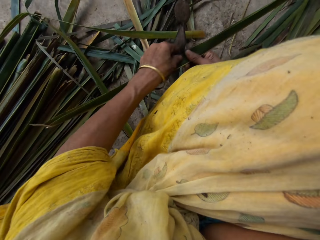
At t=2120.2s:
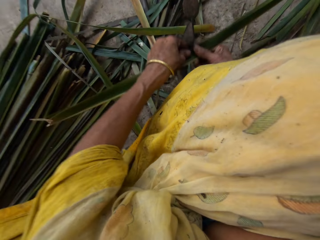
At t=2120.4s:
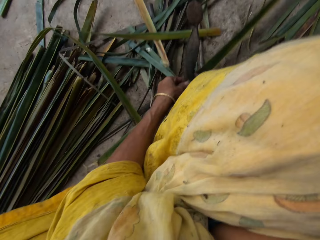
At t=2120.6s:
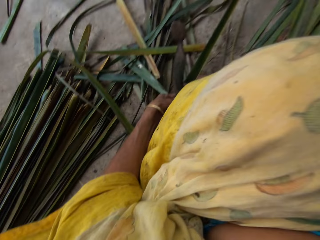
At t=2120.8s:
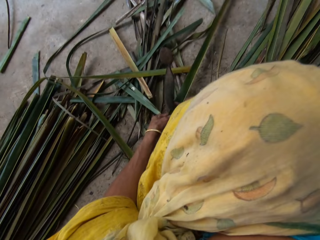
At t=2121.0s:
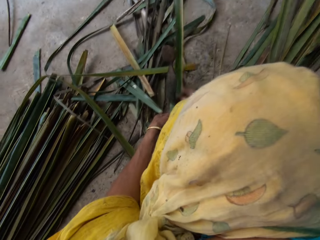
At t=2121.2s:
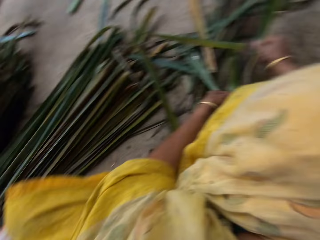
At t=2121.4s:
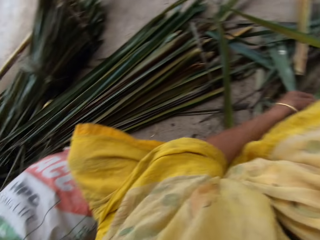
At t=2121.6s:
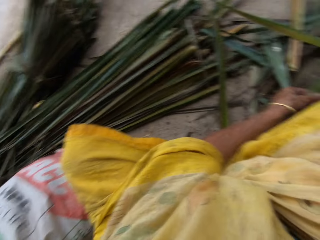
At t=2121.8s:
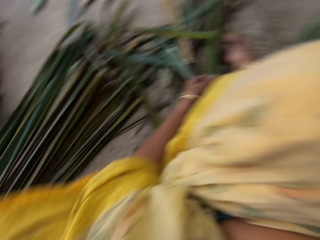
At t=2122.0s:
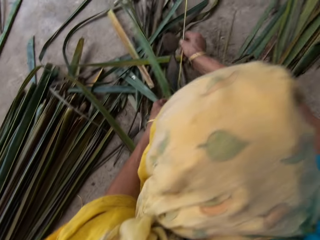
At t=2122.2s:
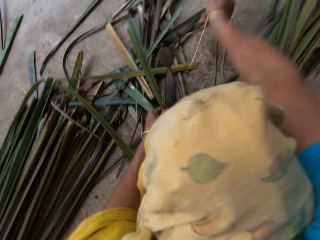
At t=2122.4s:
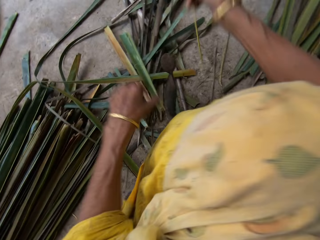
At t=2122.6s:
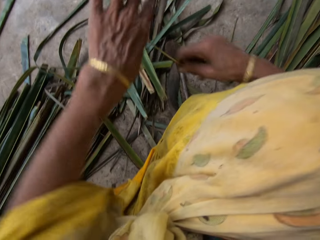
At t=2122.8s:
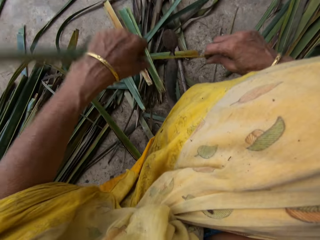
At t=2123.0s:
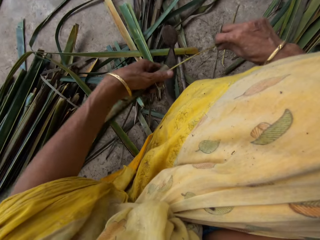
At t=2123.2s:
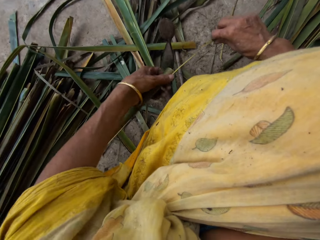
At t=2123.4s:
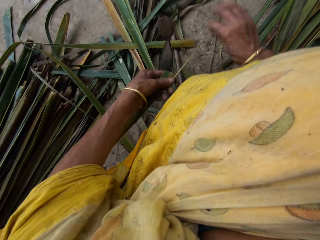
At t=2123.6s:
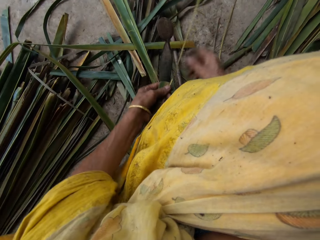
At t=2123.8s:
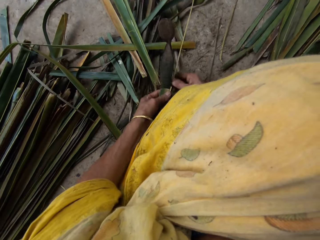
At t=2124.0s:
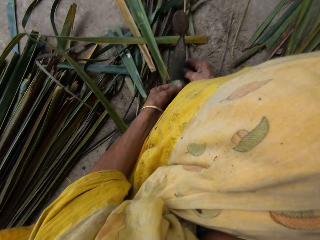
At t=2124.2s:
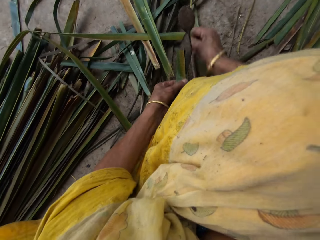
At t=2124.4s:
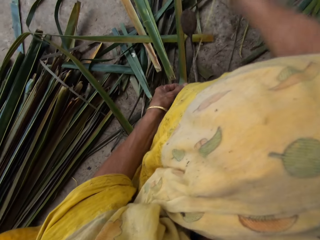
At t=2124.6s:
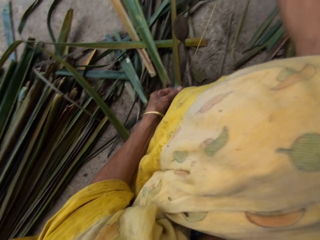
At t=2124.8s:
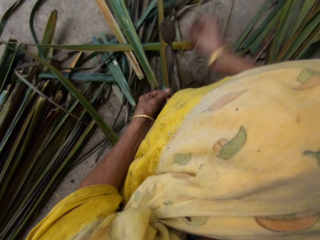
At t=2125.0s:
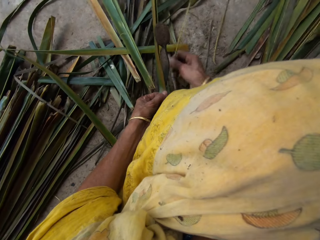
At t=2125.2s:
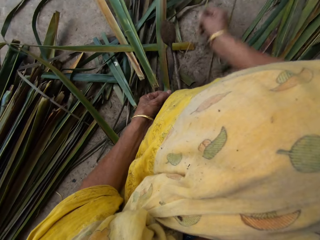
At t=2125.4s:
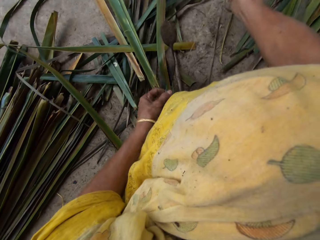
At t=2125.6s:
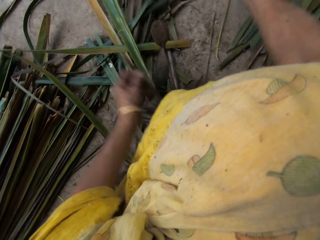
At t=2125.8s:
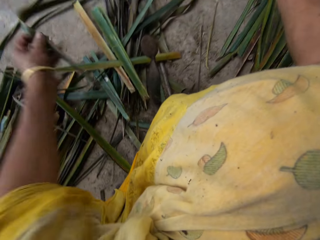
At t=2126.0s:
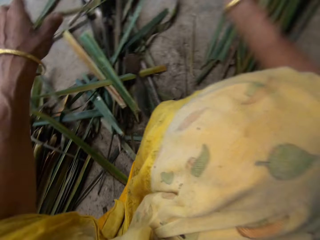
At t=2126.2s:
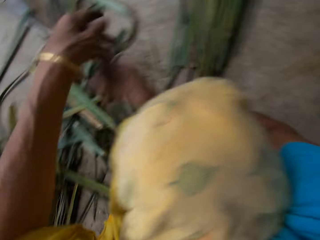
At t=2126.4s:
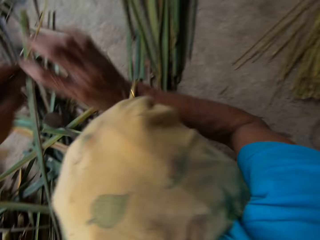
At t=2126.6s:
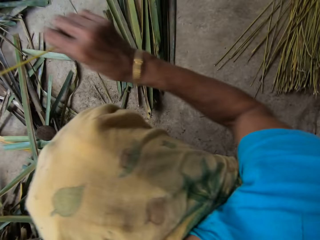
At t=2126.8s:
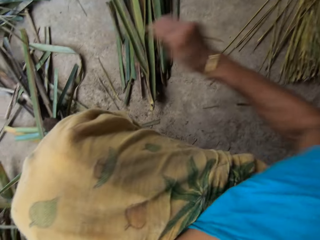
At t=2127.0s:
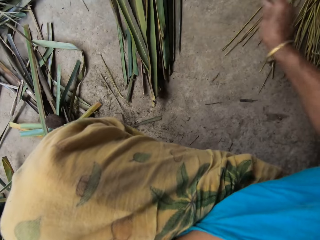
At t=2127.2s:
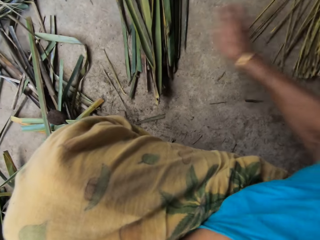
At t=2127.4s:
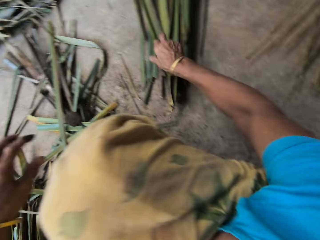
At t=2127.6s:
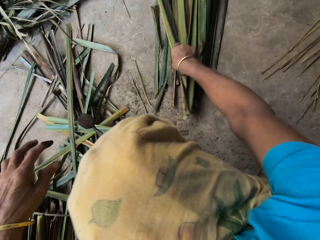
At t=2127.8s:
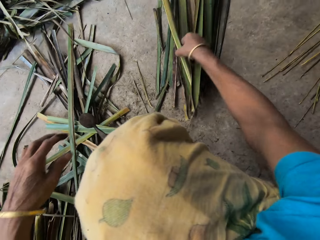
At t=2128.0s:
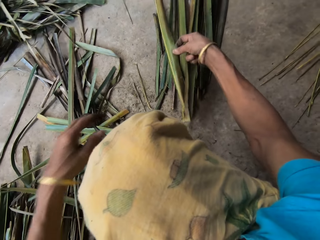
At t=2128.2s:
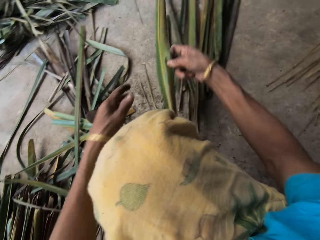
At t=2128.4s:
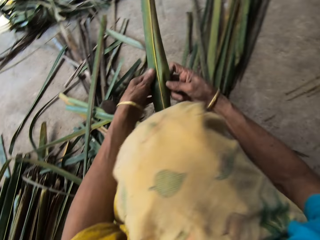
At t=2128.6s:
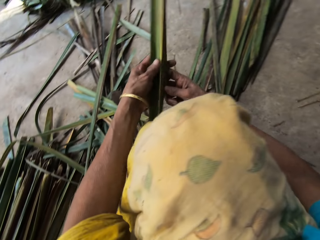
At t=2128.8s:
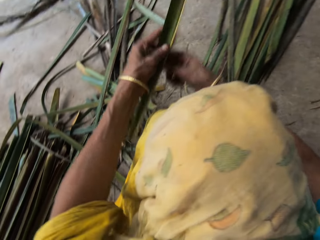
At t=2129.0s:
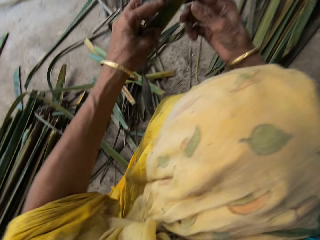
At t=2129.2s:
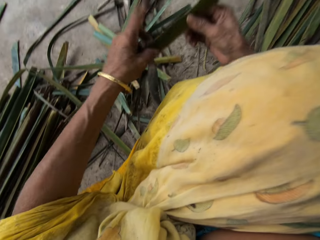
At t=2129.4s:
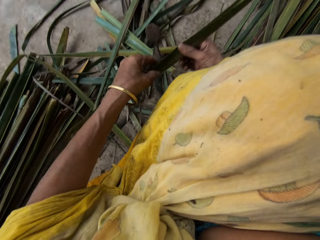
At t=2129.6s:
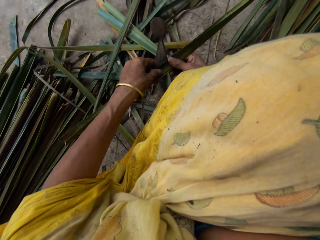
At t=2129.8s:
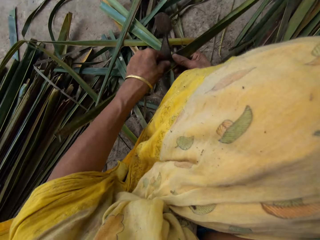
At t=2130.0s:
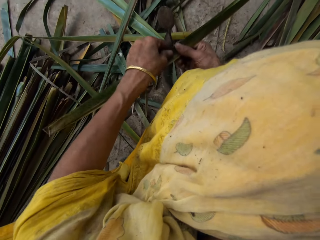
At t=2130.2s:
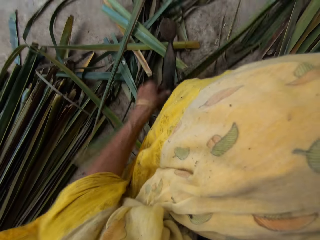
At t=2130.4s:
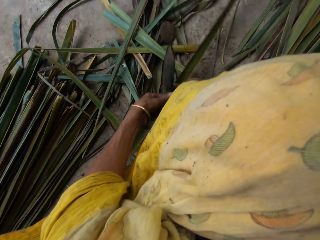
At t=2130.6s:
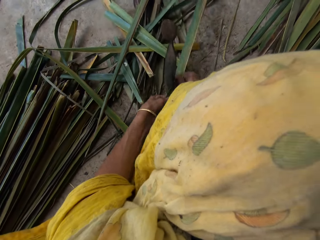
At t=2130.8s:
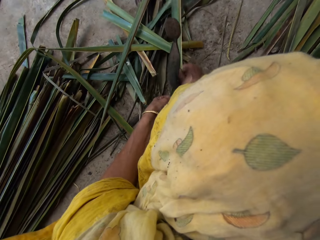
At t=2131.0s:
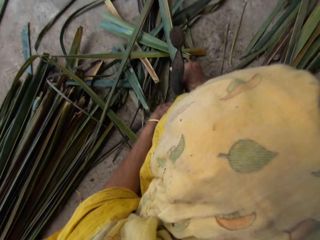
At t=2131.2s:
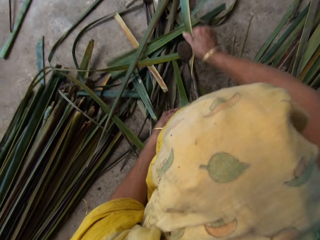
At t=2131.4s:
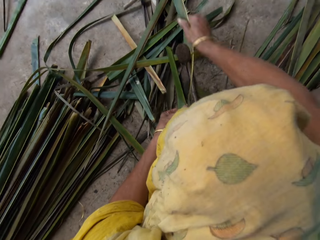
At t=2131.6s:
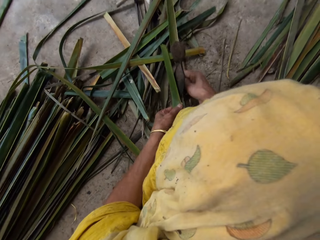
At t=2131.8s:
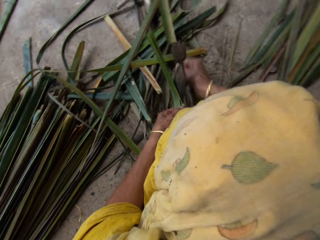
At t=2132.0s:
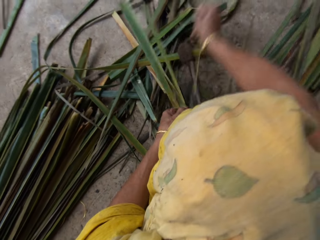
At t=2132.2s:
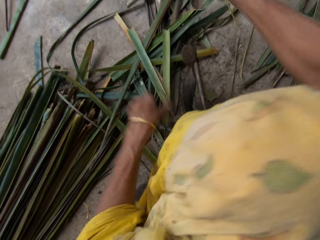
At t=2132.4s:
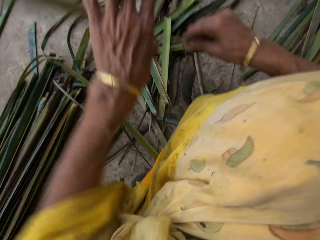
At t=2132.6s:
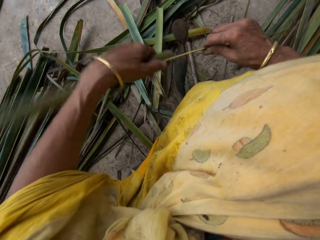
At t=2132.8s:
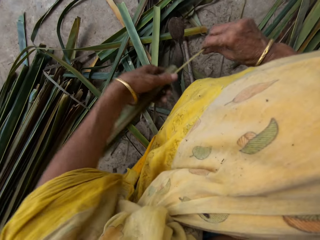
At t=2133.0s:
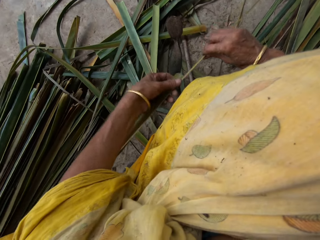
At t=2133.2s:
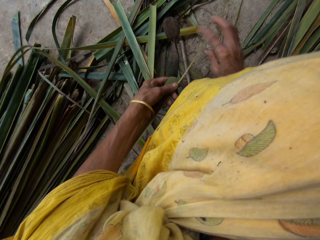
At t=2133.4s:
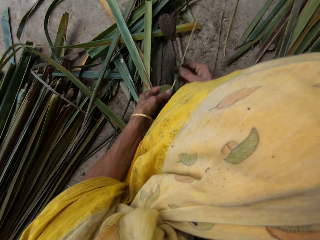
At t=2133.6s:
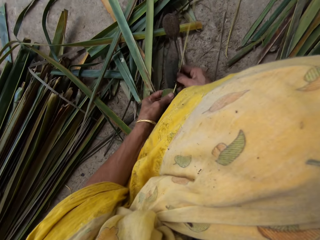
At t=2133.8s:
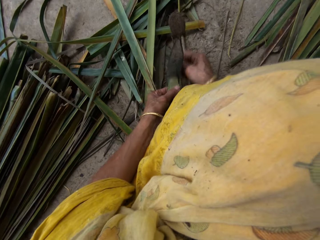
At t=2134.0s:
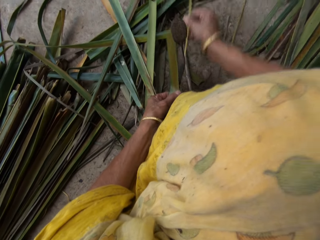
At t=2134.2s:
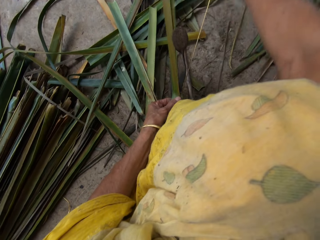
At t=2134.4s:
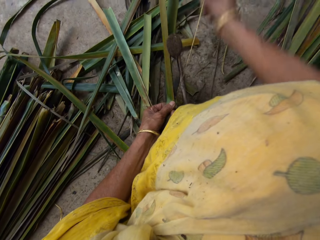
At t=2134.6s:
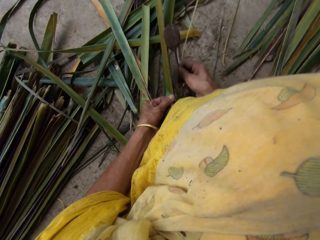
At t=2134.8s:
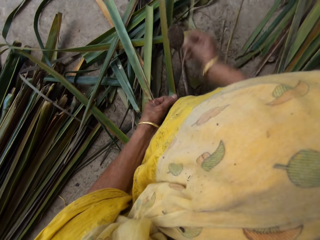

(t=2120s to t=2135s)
The camera wearer removes the twine from the leaf. They cut the leaf with the knife. They drop the twine on a pile of others on the floor. They take another leaf from the floor. They hold the leaf. They remove the twine from the leaf. They cut the leaf with the knife.

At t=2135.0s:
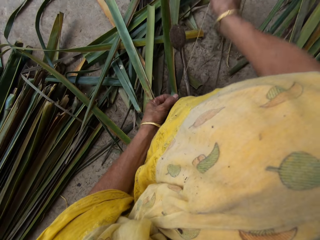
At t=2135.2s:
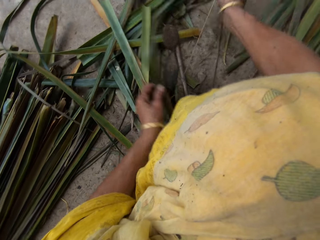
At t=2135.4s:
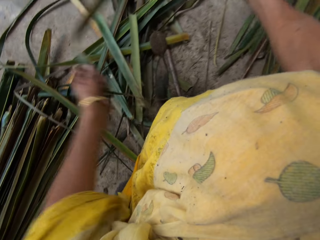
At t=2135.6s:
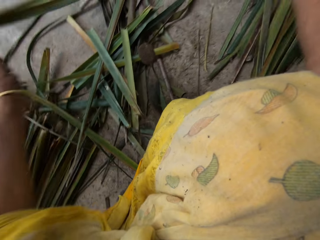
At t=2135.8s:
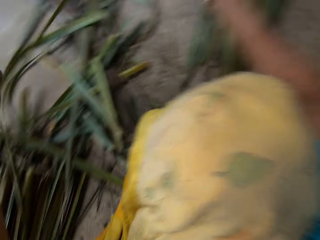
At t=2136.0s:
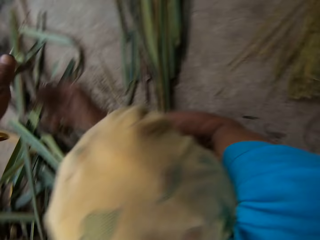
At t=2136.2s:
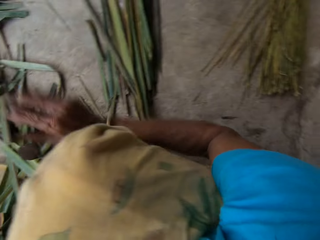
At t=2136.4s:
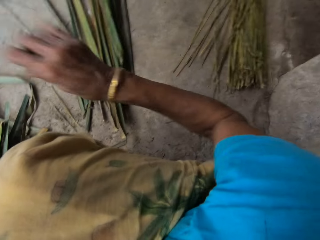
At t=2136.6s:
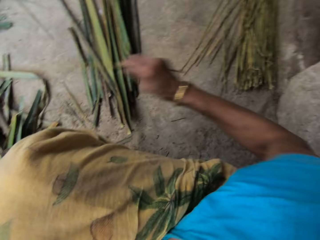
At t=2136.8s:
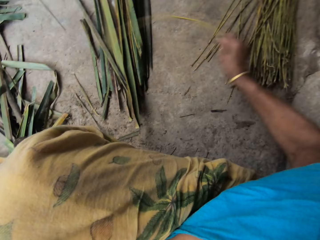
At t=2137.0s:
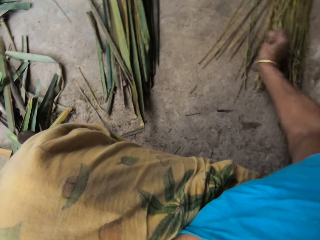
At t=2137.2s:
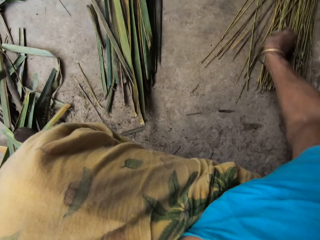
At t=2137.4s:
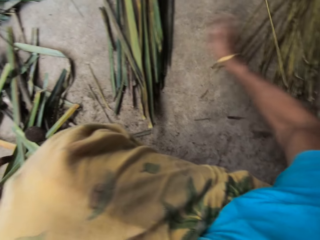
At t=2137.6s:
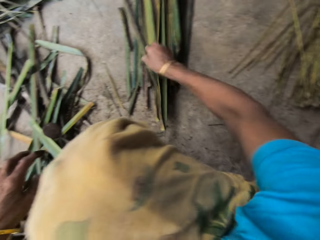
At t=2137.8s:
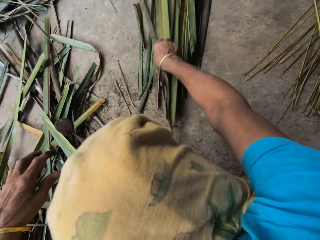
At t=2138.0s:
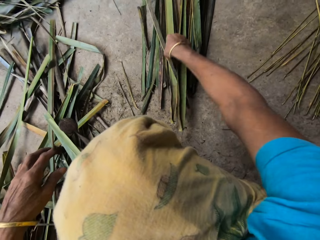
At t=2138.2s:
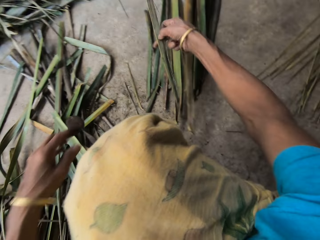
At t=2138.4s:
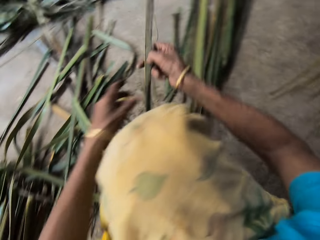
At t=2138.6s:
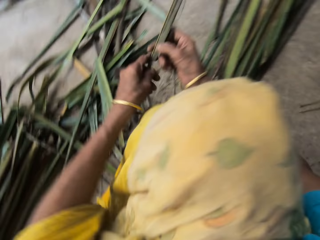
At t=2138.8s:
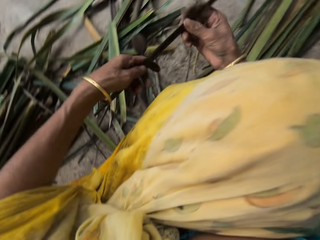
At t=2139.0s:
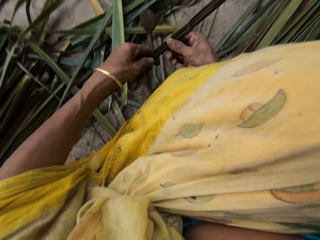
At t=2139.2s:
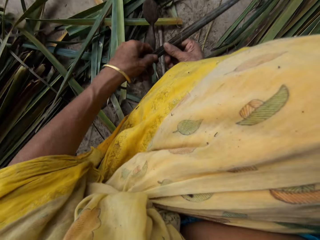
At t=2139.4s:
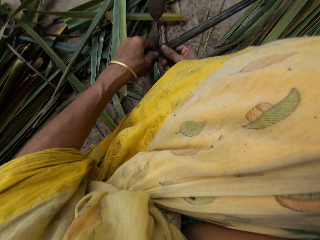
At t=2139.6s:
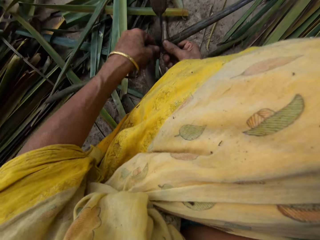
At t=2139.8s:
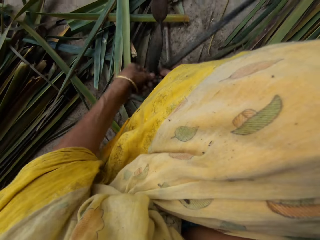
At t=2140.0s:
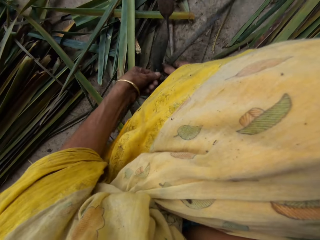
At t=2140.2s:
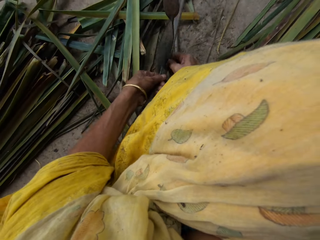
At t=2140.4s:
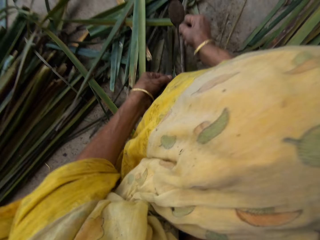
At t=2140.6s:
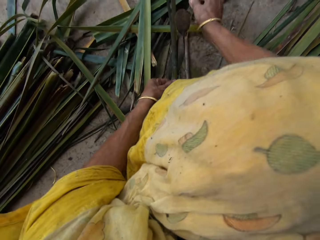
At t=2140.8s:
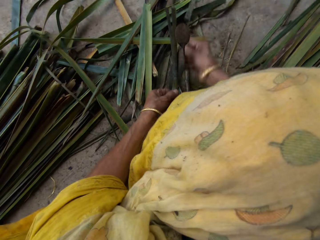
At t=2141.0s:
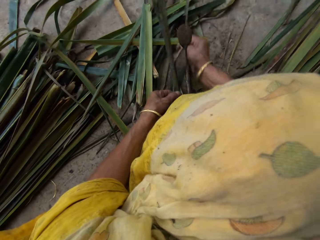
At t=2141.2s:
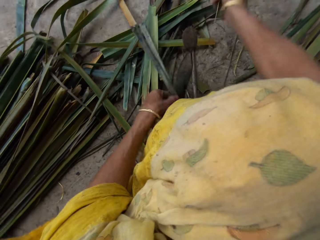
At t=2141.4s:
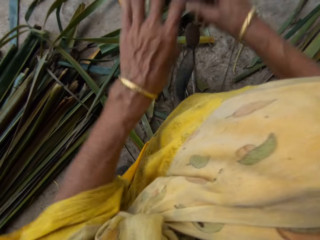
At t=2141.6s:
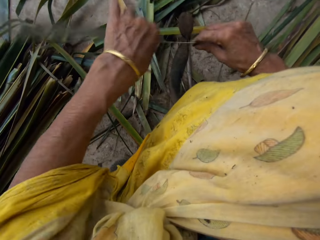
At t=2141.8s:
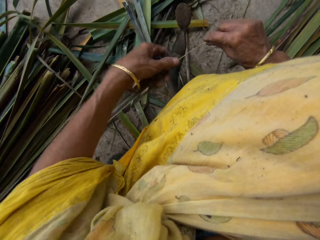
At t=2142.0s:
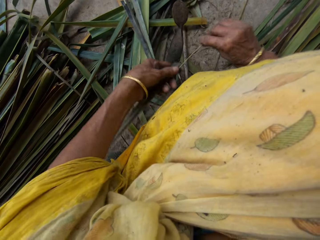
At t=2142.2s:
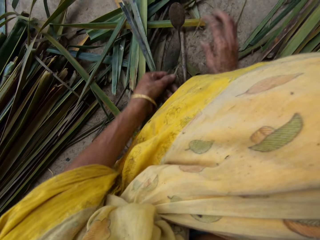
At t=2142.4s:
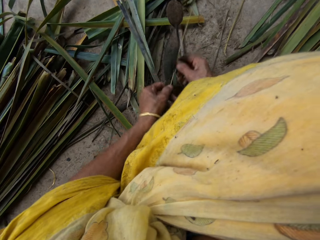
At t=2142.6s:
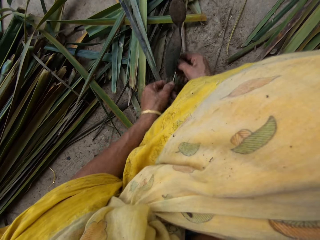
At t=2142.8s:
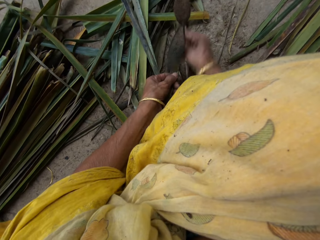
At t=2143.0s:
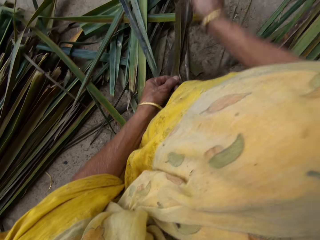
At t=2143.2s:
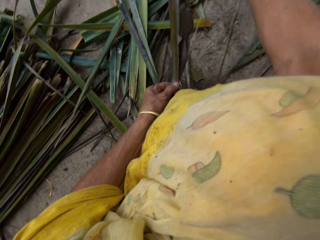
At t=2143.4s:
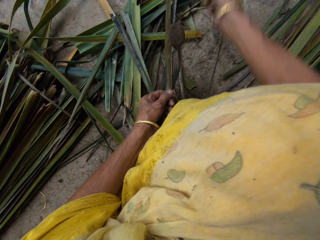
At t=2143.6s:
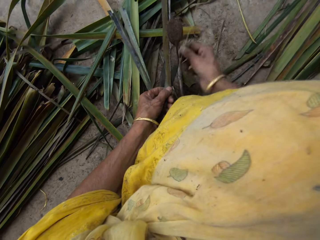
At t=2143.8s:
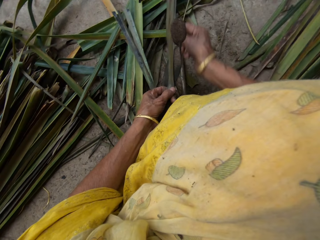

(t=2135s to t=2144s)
The camera wearer drops the twine on a pile of others on the floor. They take another leaf from the floor. They hold the leaf. They remove the twine from the leaf. They cut the leaf with the knife.
